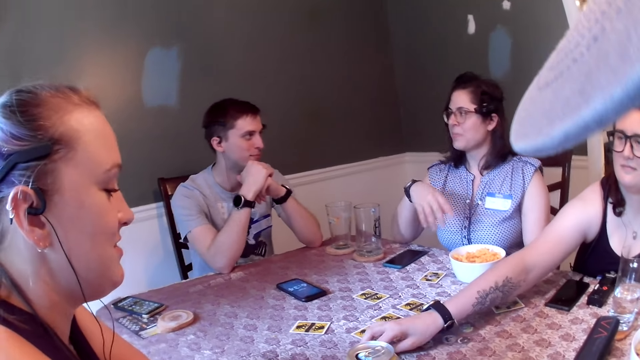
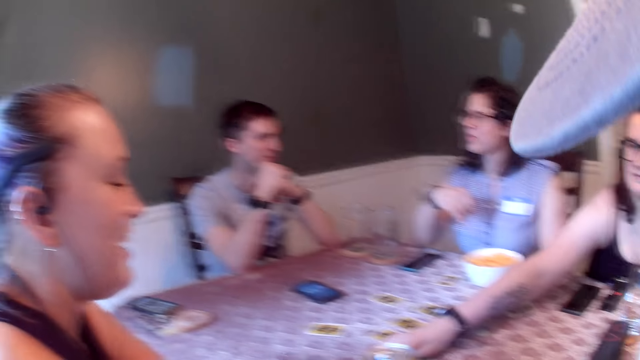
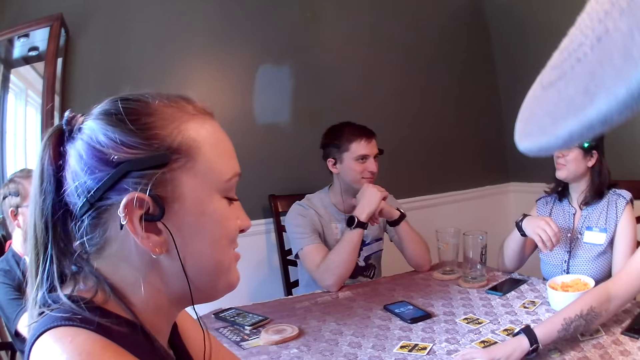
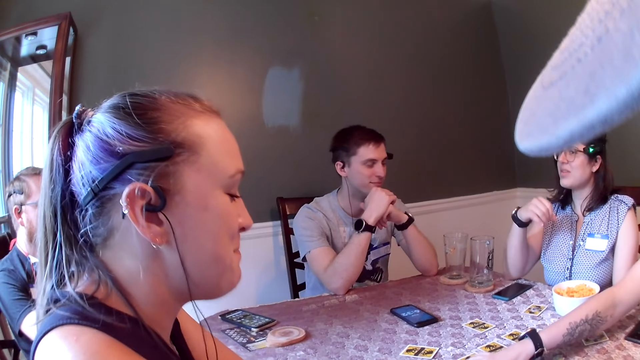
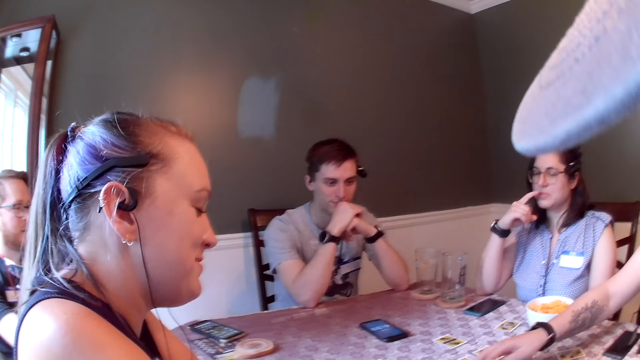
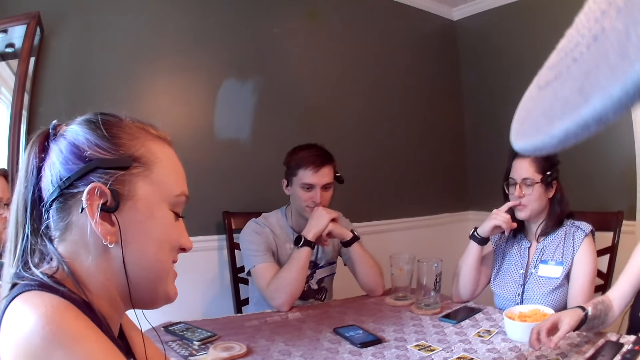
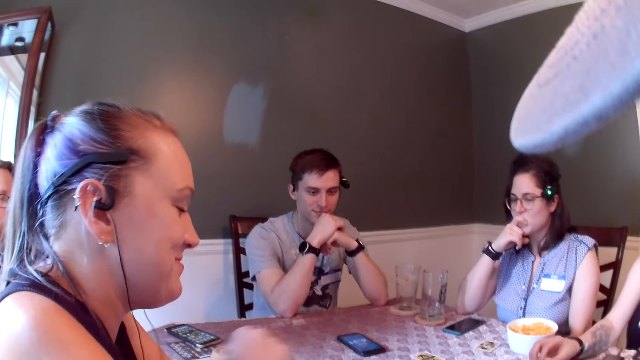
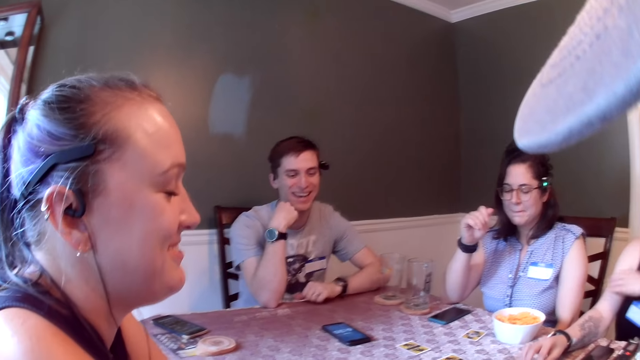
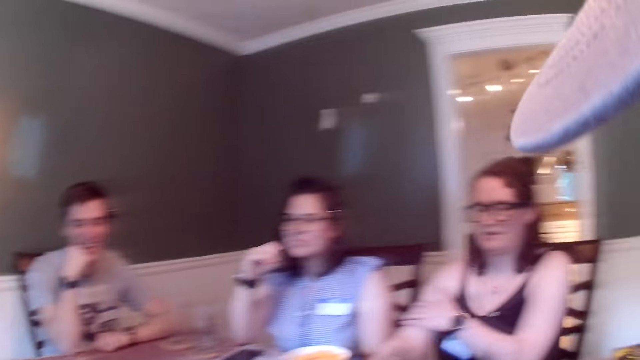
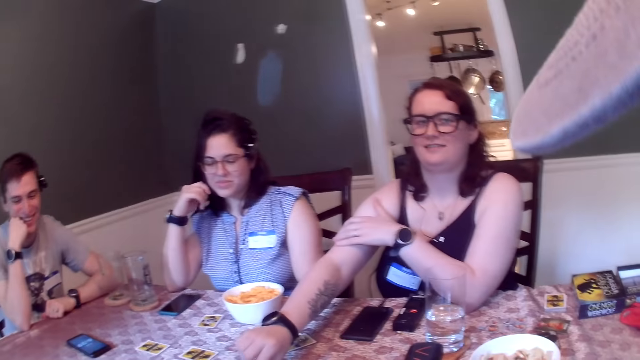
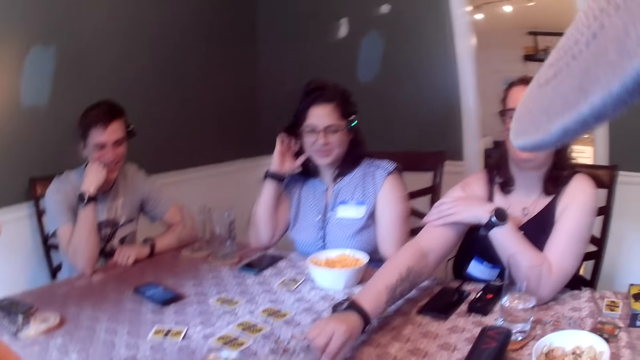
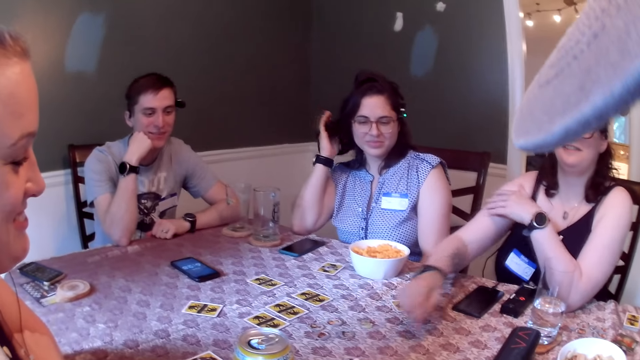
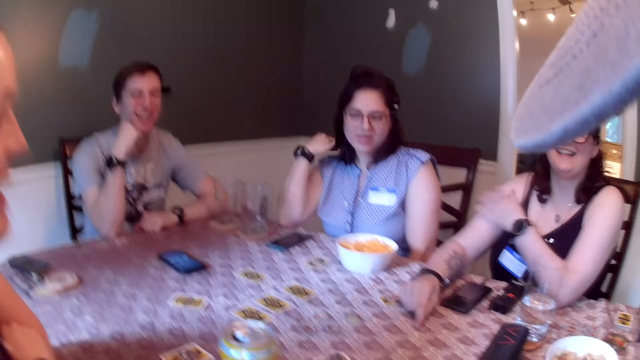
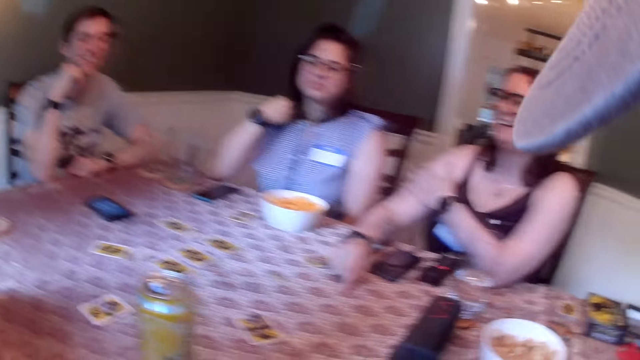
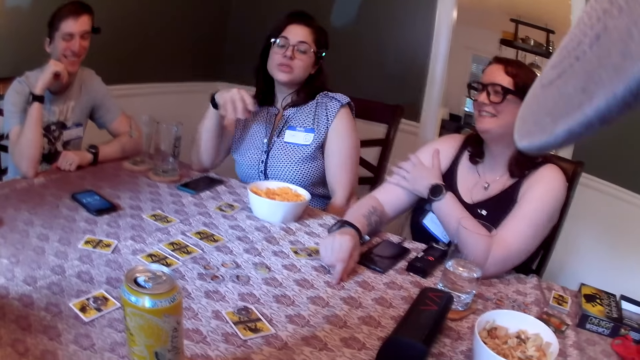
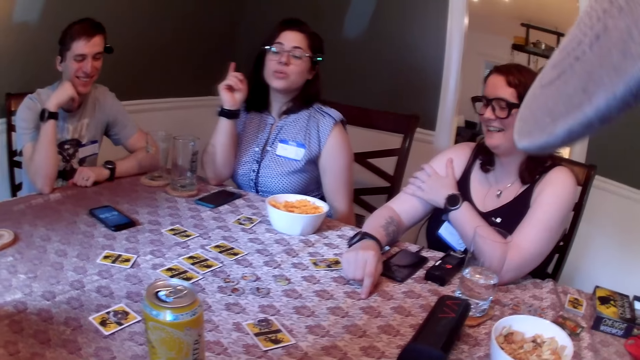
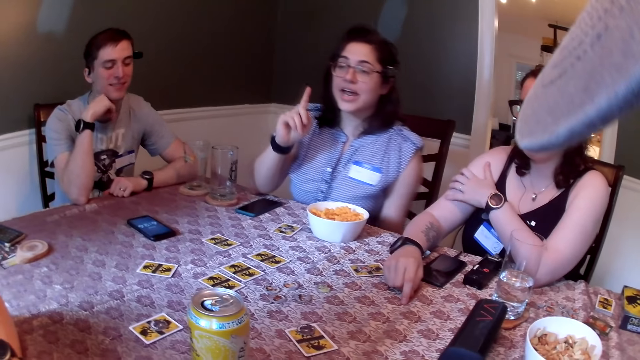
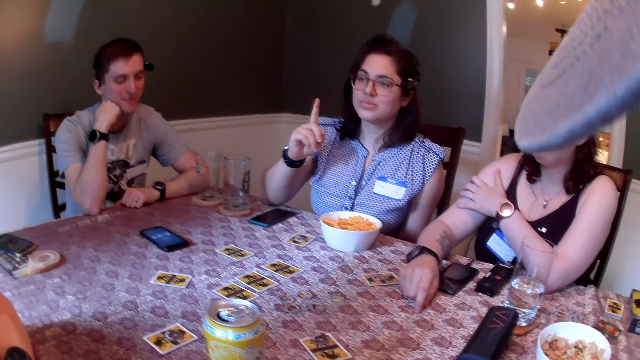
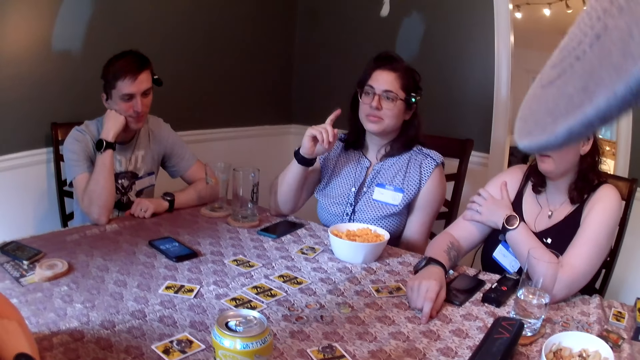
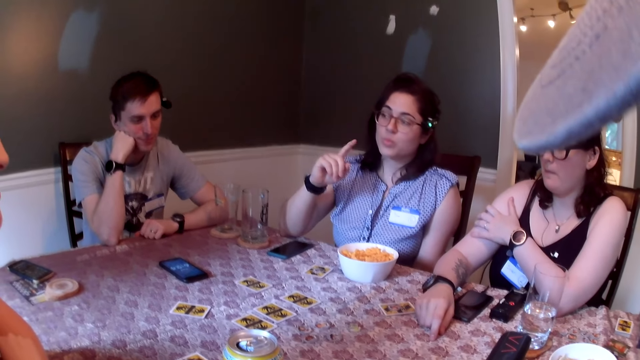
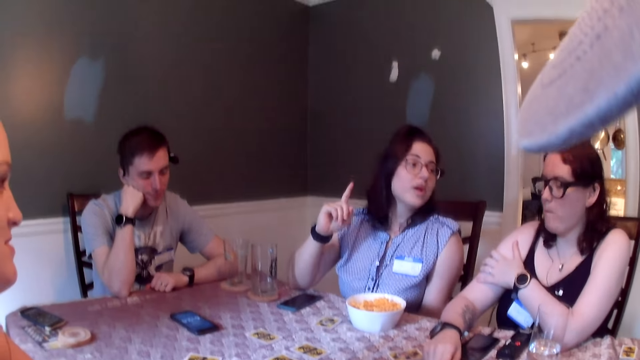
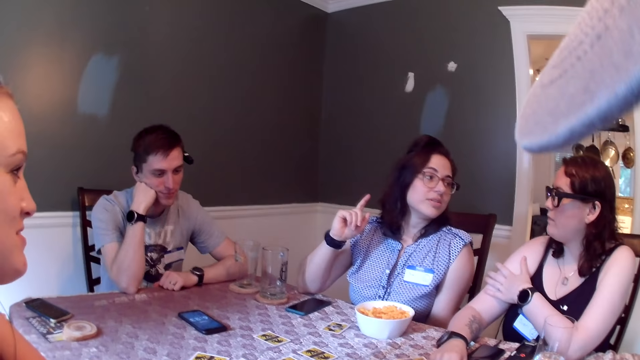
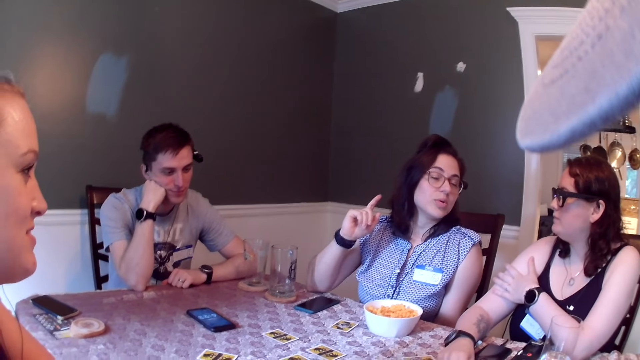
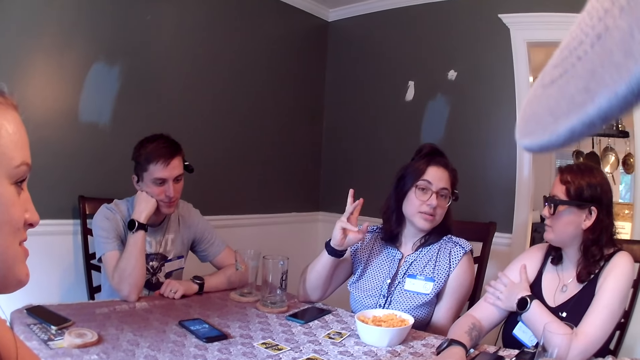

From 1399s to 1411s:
A lady plays cards. Another lady plays cards. Another lady interacts with the others.

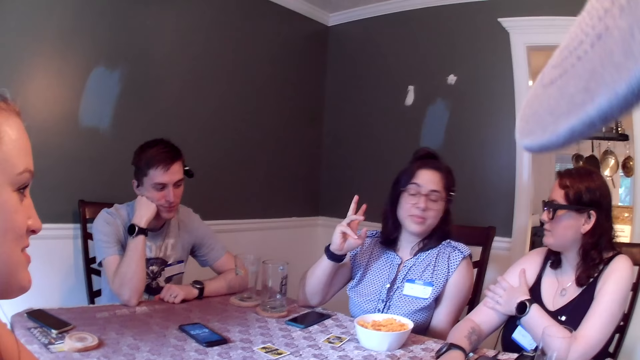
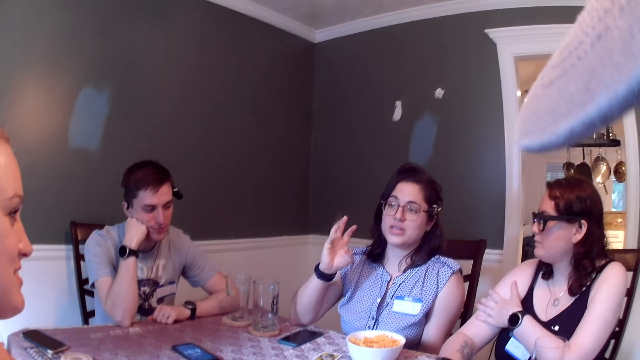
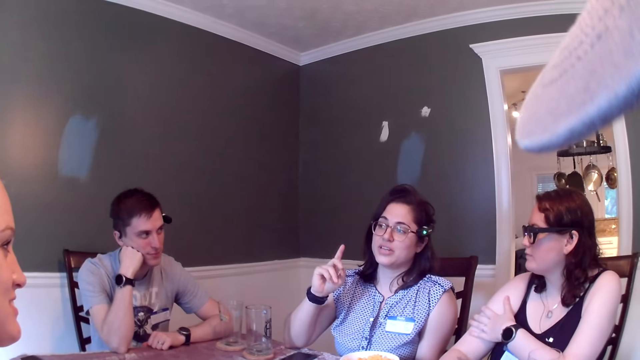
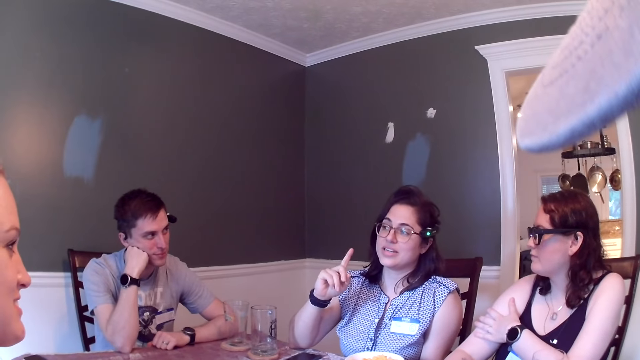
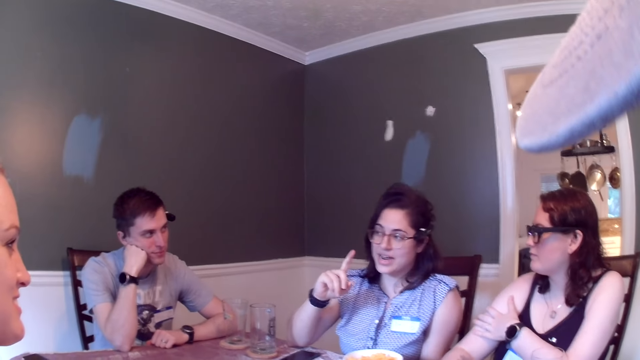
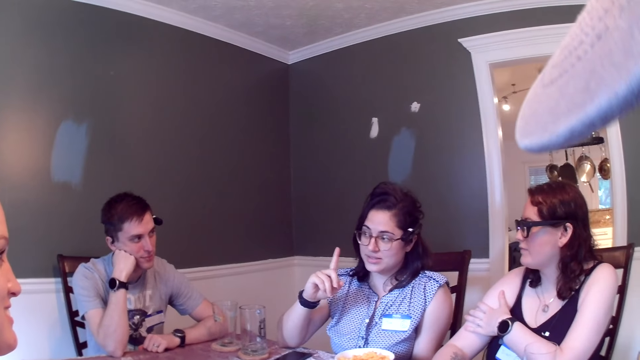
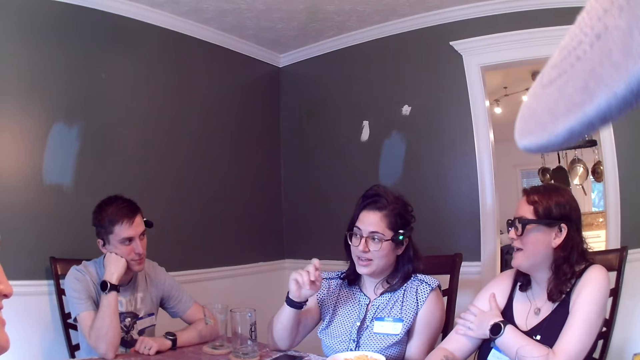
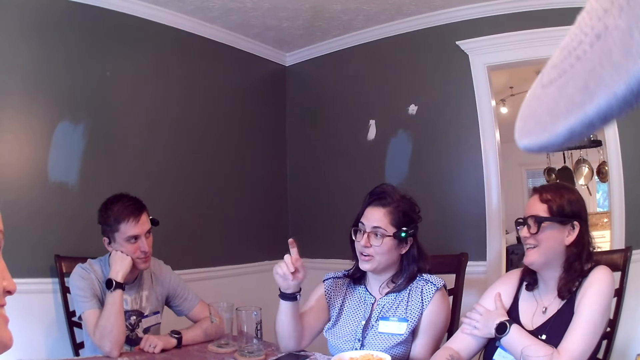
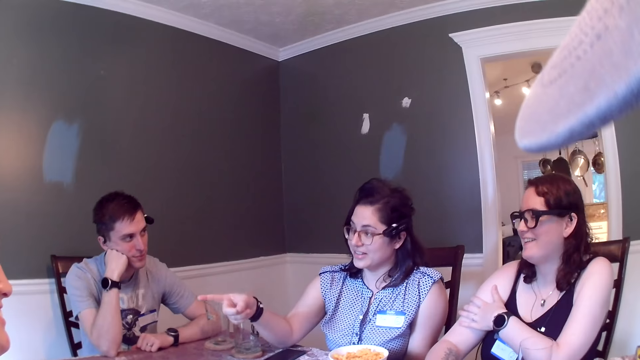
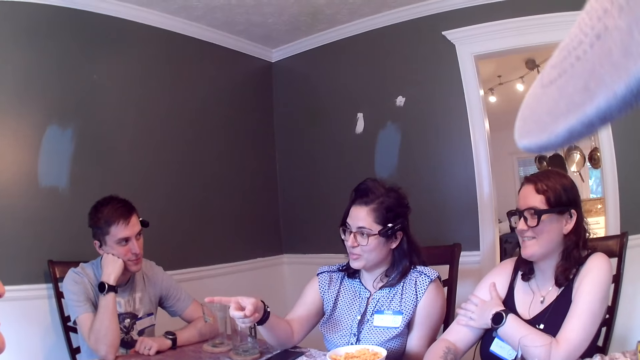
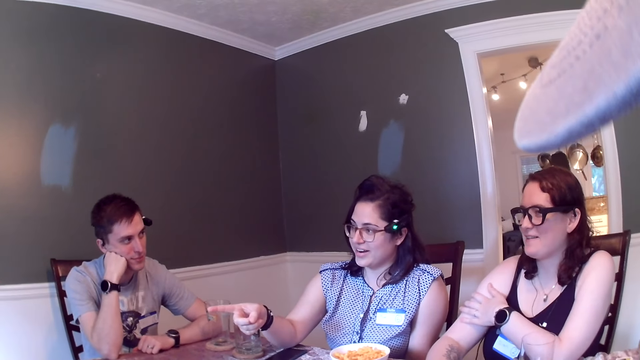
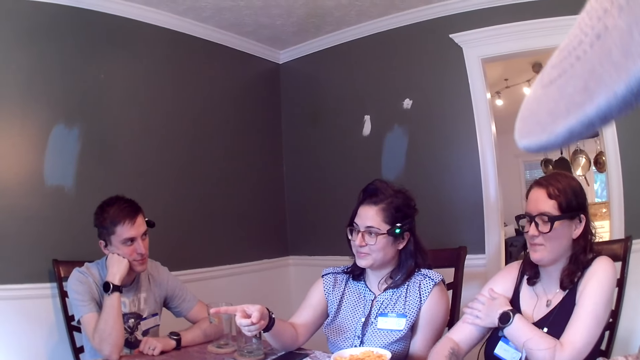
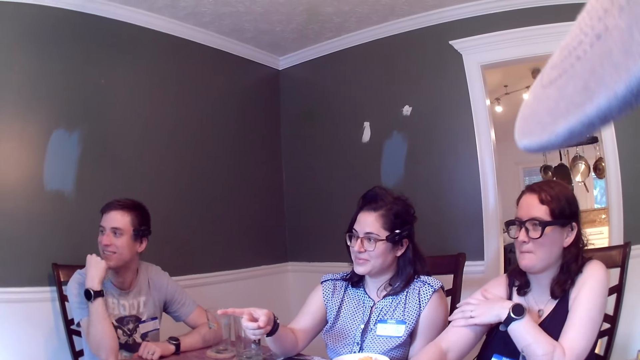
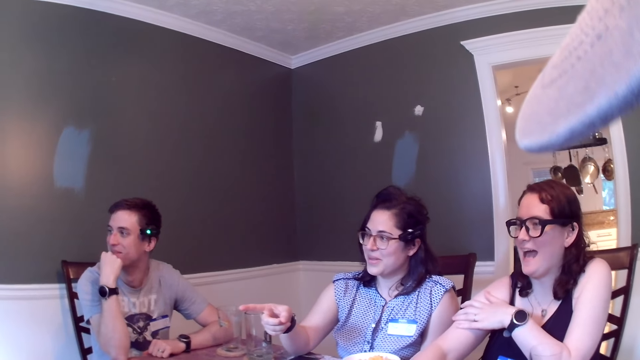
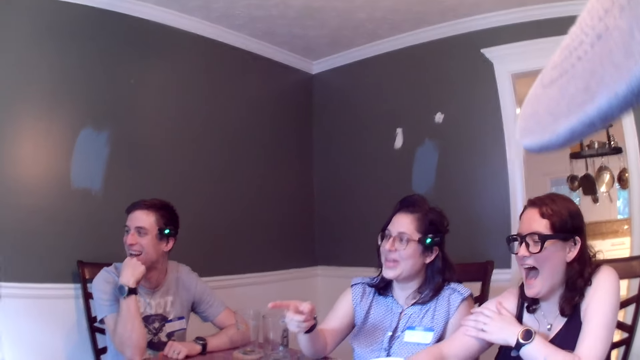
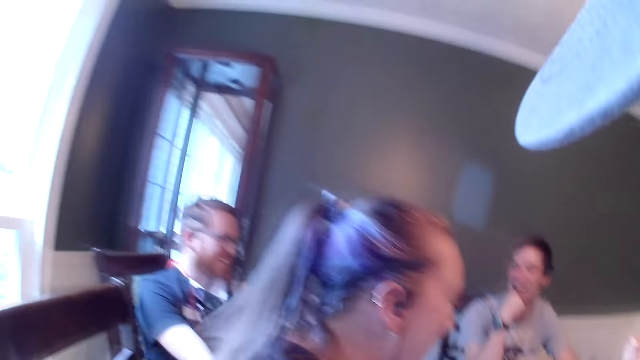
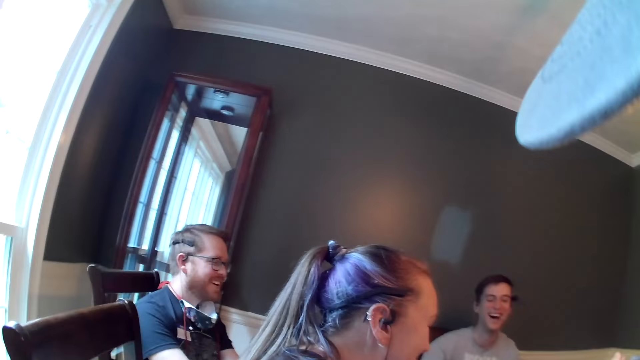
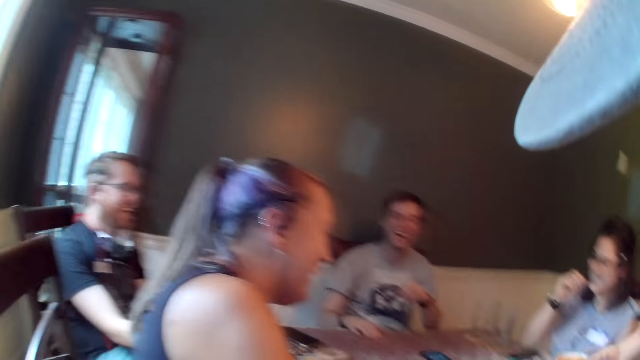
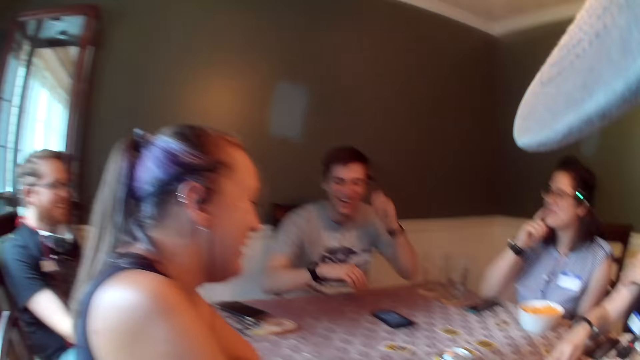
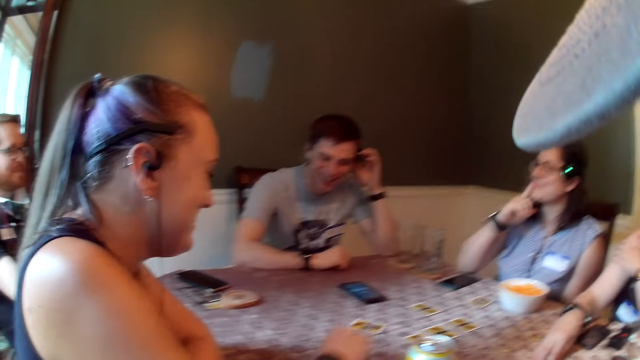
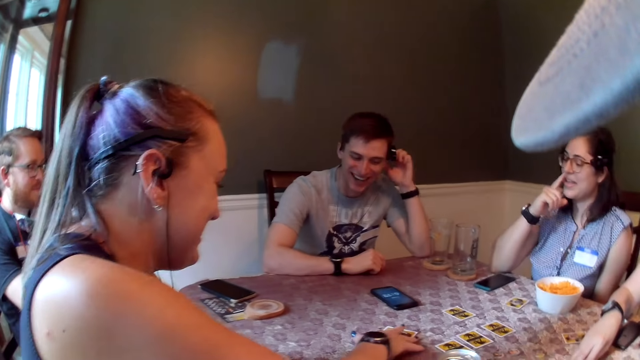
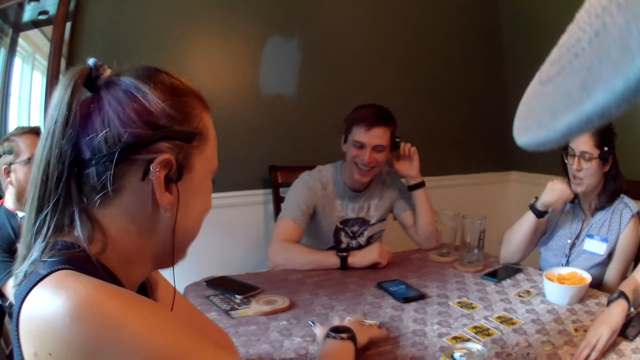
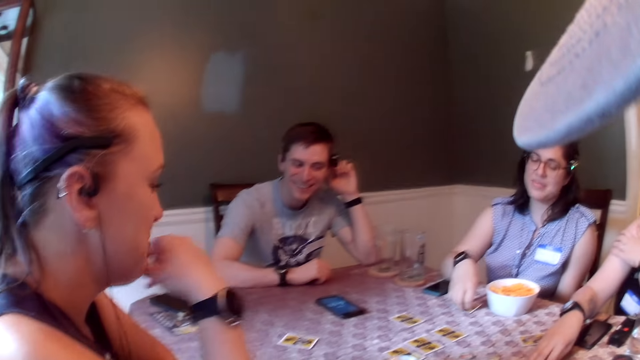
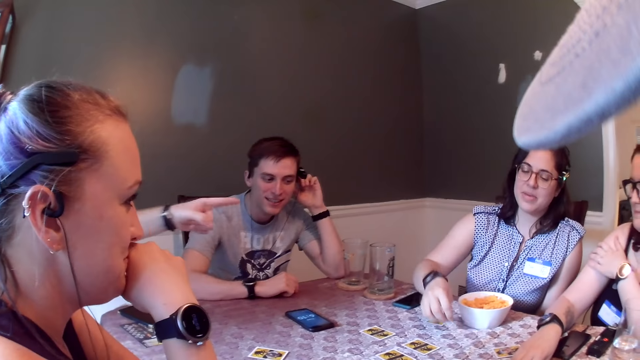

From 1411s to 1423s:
A lady reacts on the cards. A woman drags a card on the table with her right hand. Another woman picks up a token on the table with her right hand. The other woman moves the token.
